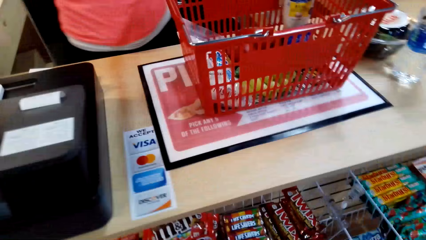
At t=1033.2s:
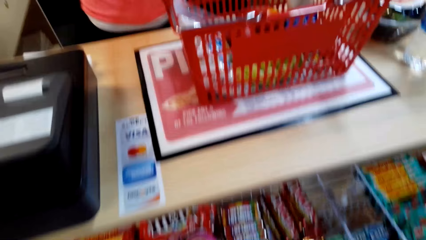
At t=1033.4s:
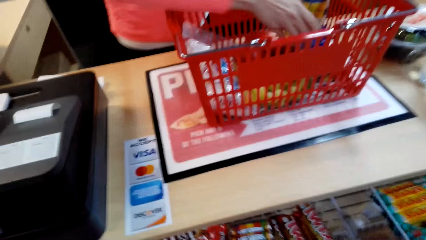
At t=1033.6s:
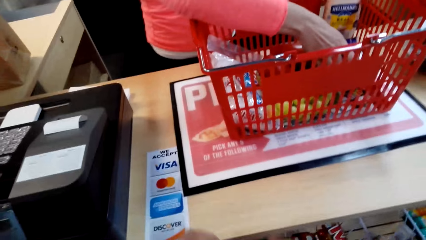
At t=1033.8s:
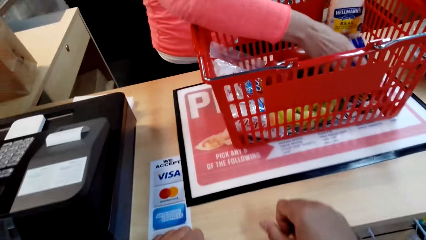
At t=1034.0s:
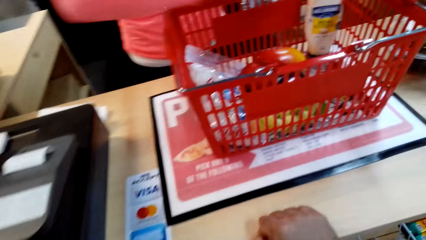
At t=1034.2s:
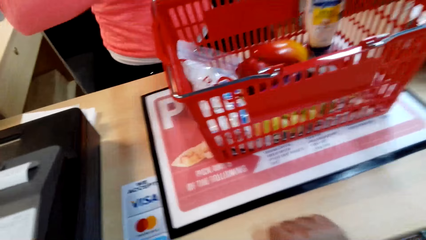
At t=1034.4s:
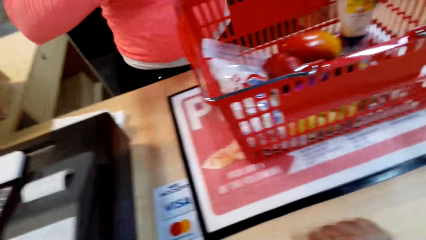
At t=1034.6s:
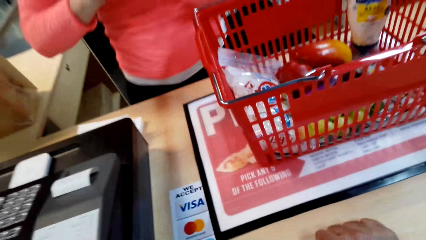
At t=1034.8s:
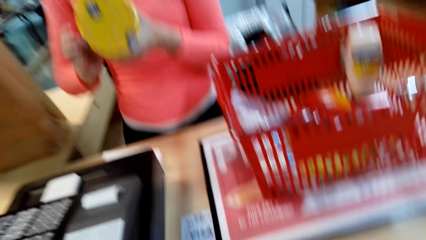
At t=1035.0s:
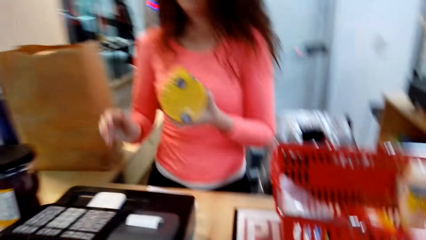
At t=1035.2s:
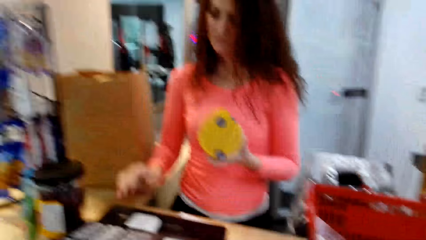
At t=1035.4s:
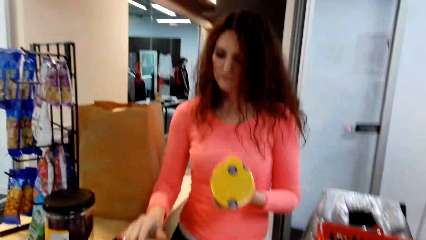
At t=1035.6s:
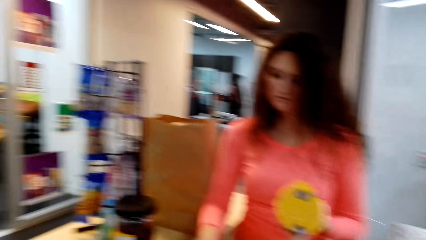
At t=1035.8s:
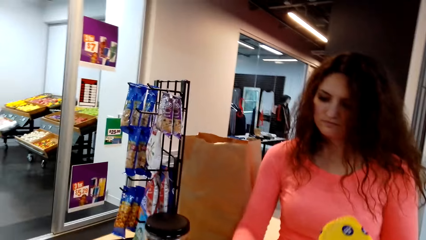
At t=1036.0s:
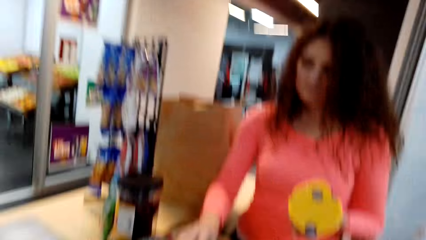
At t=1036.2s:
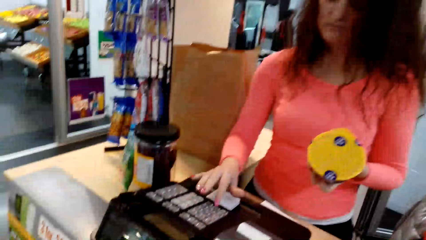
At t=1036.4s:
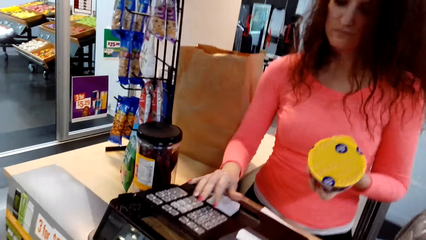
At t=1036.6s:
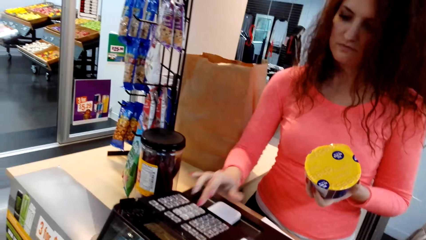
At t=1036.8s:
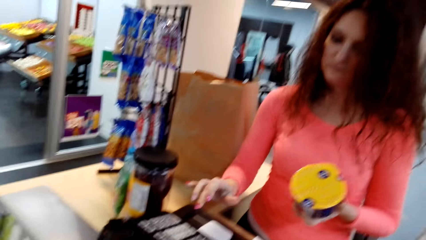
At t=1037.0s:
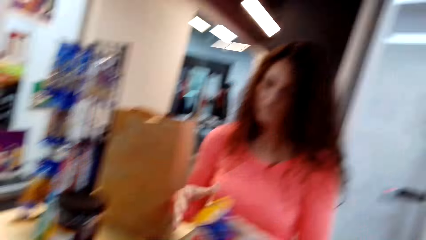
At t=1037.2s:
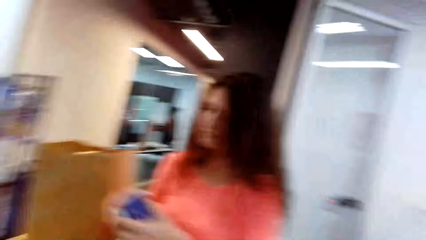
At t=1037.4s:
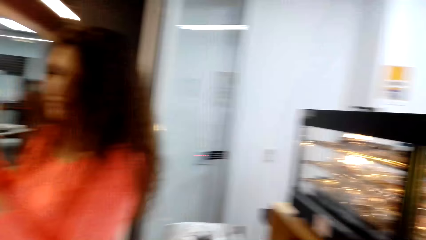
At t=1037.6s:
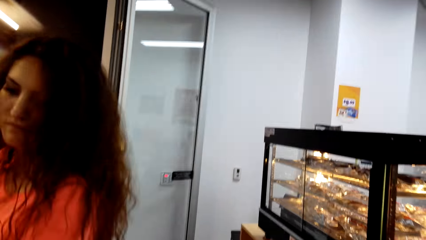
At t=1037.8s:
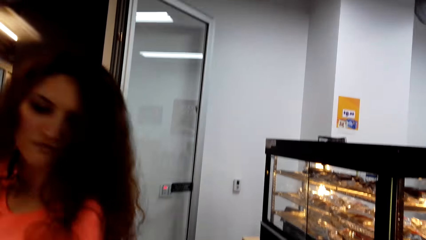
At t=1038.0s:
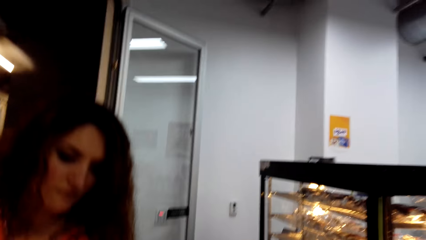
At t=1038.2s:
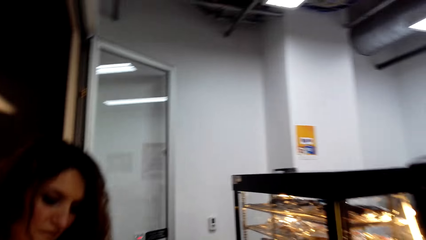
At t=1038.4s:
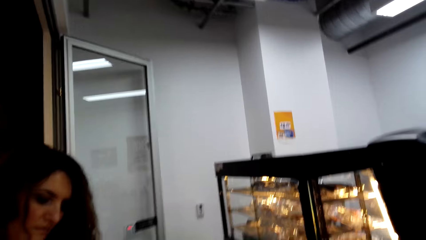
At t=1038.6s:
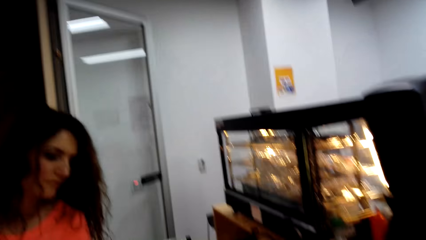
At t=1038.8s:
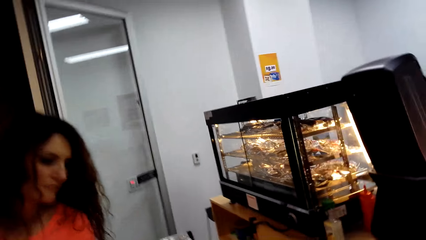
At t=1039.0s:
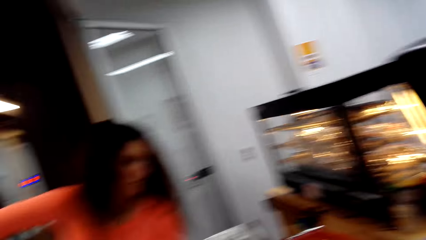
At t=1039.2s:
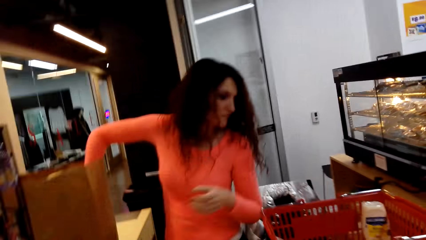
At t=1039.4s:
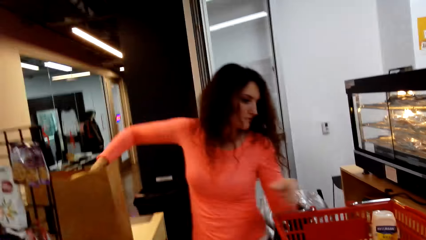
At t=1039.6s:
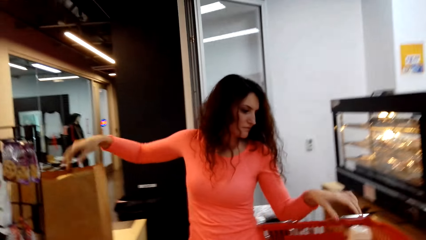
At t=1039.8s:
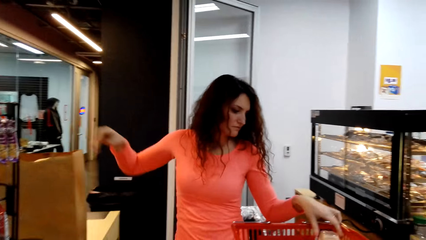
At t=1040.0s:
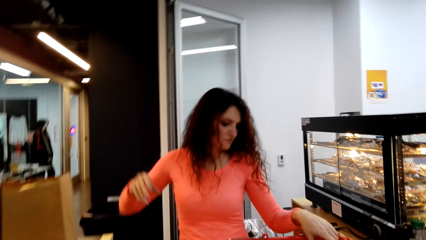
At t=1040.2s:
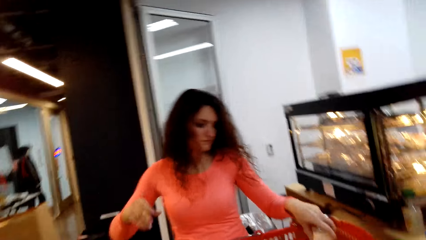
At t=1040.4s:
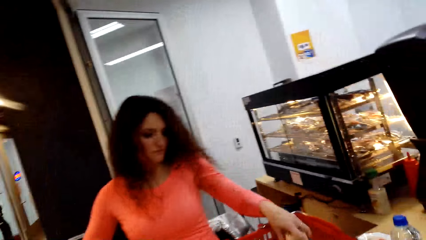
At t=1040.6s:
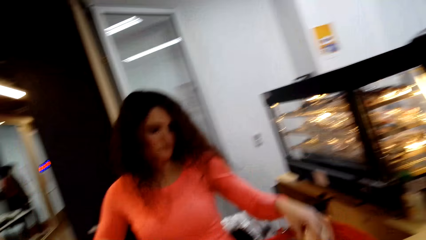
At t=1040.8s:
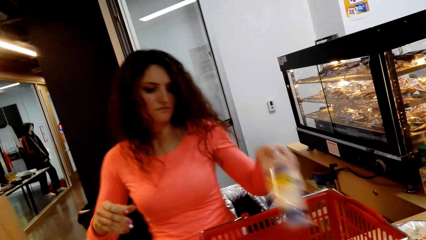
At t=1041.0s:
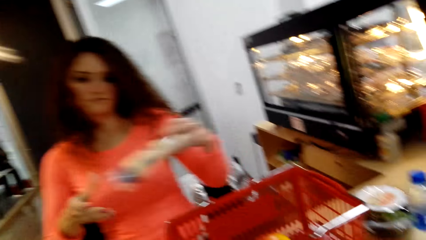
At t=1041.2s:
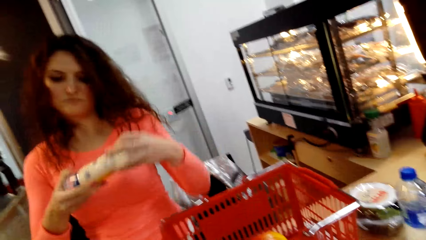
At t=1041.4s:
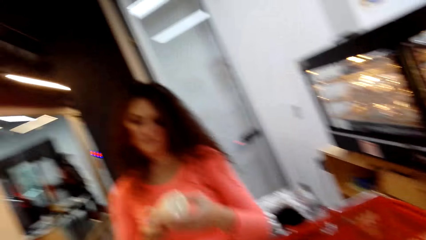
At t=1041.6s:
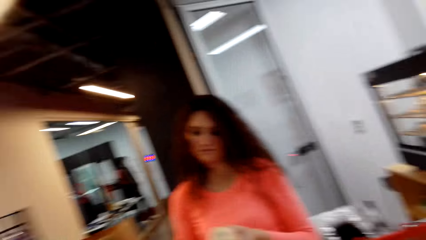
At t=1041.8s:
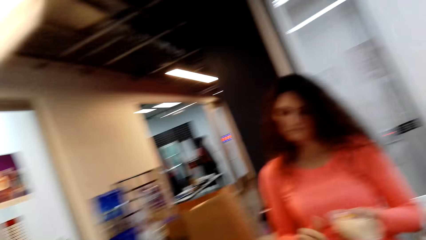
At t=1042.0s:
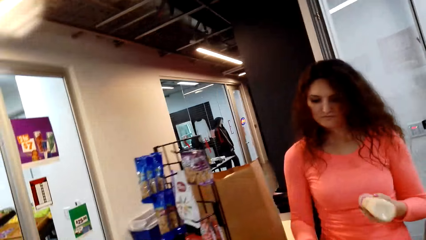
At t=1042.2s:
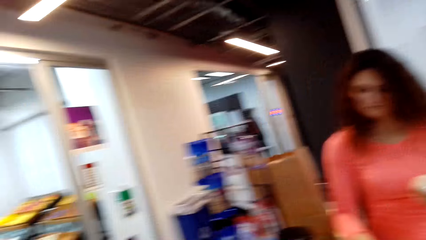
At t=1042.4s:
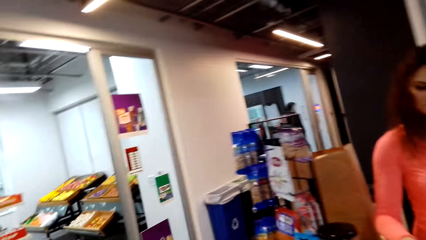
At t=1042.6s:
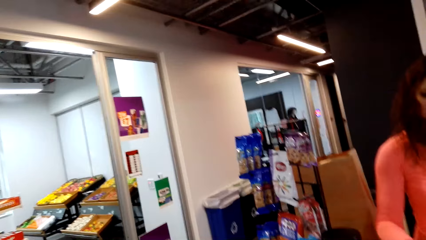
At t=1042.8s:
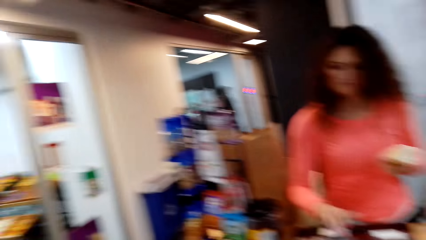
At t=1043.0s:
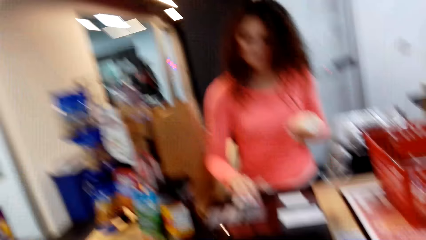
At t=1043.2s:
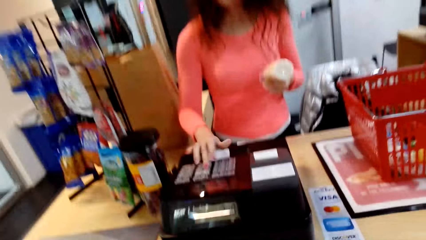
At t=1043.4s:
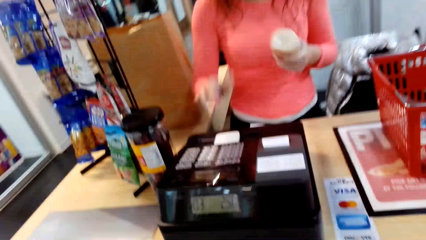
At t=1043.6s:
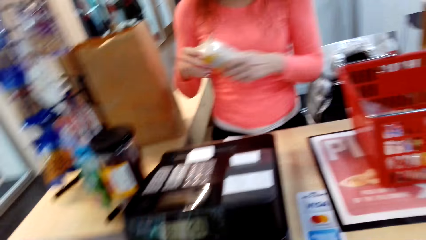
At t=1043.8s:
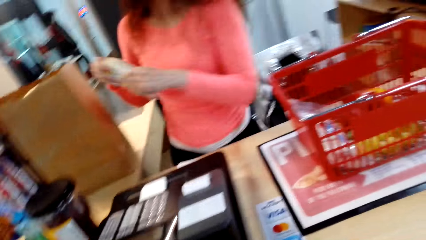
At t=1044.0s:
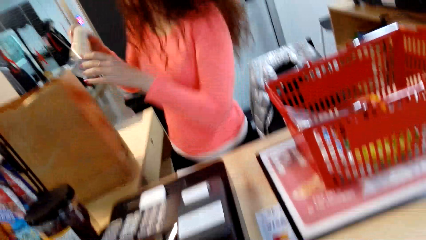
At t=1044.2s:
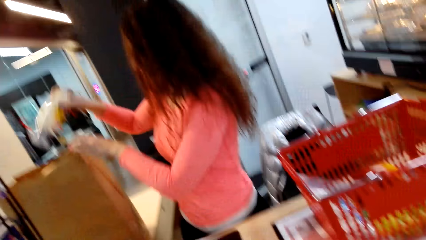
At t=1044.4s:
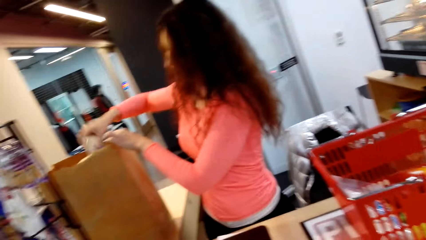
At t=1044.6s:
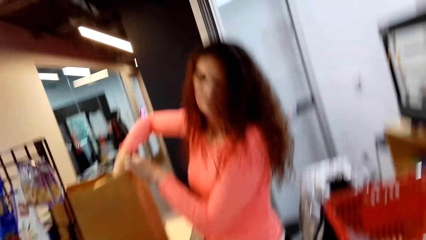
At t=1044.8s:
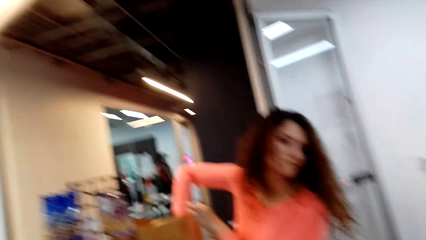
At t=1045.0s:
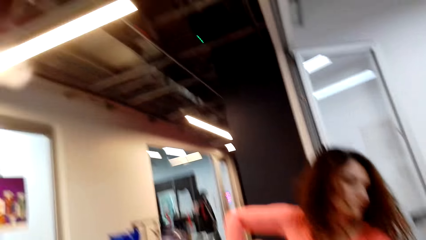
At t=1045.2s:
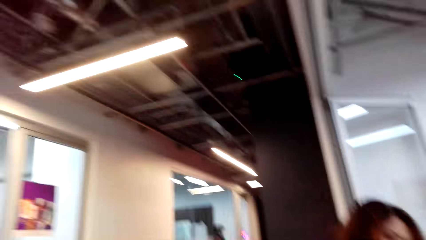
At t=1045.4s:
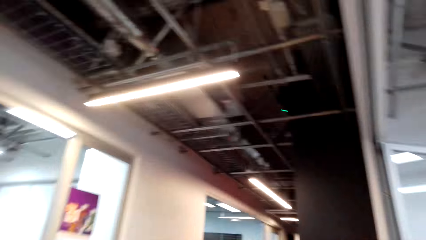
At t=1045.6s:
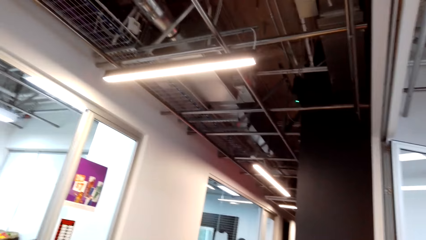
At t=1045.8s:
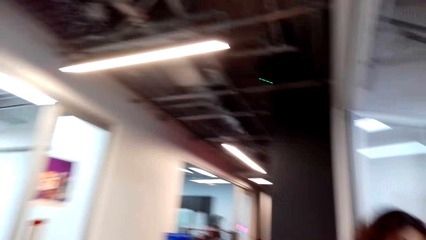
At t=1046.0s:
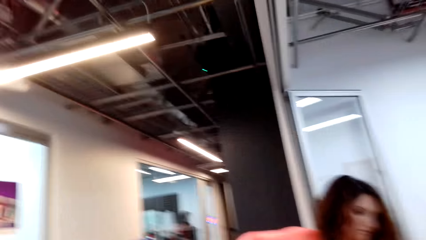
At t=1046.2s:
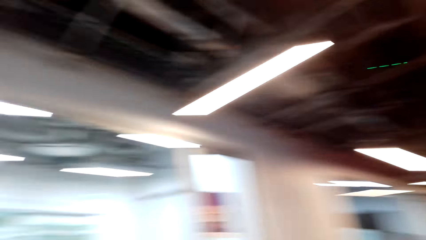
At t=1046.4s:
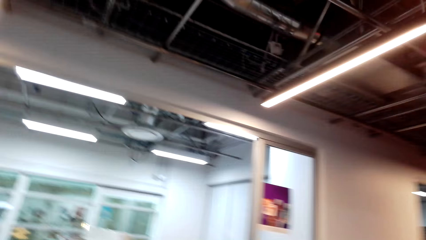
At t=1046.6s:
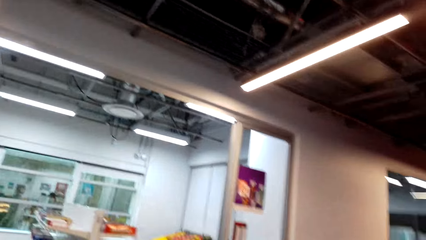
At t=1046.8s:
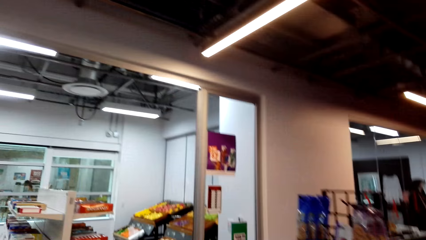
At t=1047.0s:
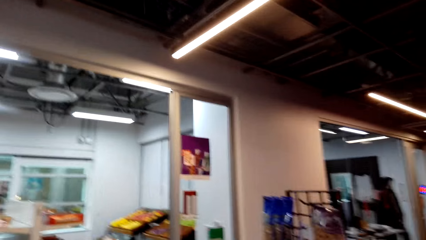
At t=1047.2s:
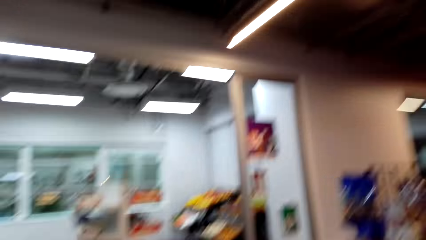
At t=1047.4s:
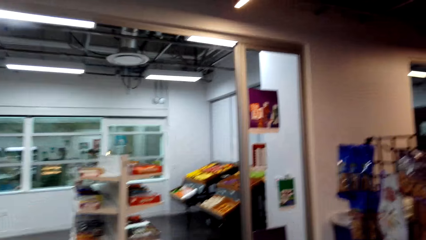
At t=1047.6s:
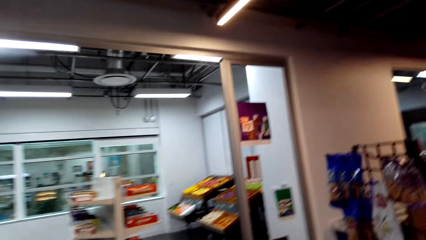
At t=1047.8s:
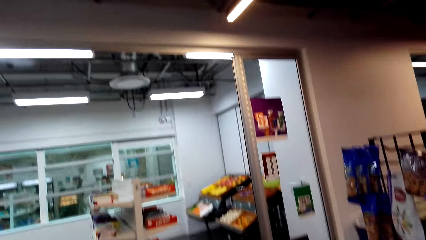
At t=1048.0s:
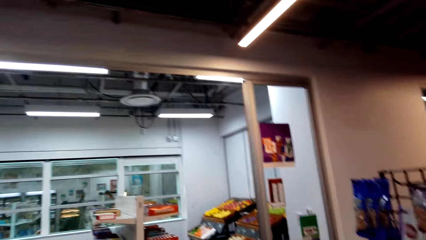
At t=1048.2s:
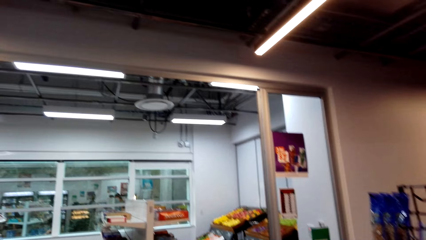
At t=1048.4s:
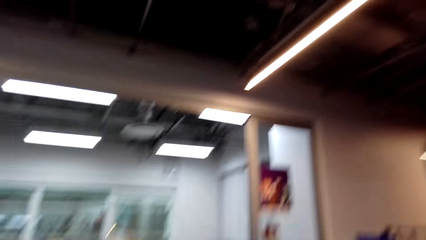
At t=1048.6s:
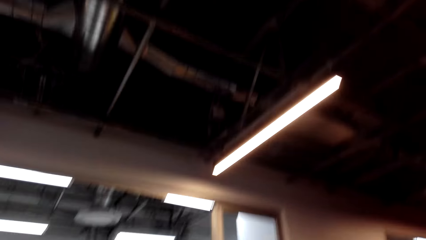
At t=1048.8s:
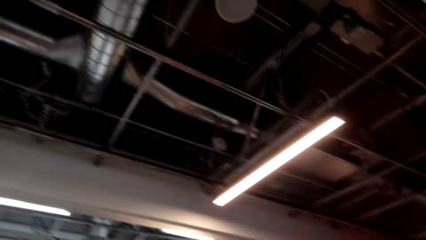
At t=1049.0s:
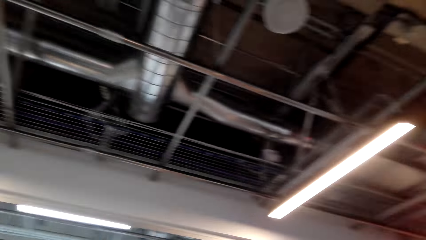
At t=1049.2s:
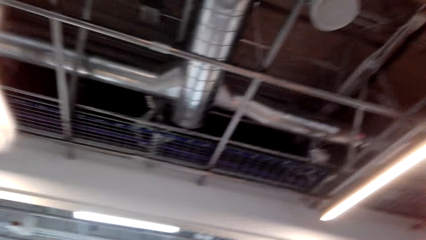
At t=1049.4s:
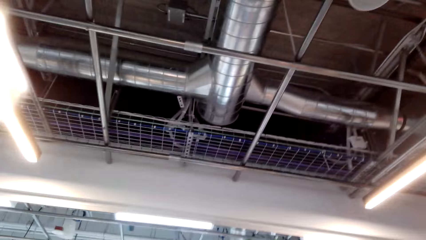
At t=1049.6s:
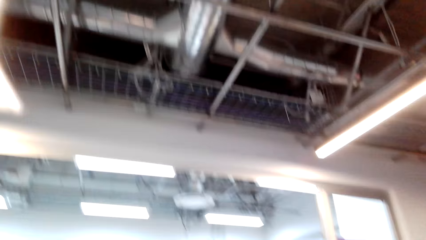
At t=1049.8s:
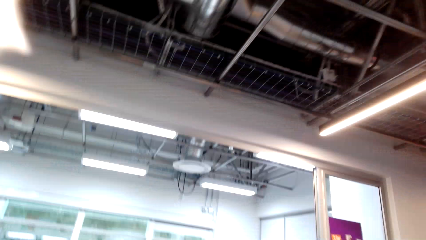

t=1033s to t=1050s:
A person picks up a yellow container. The person scans the yellow container, presses on the machine, and packs the yellow container in a bag. The person picks up a container. The person scans the container, presses on the machine, and packs the container in a bag. The camera wearer looks around. They walk in the supermarket.
